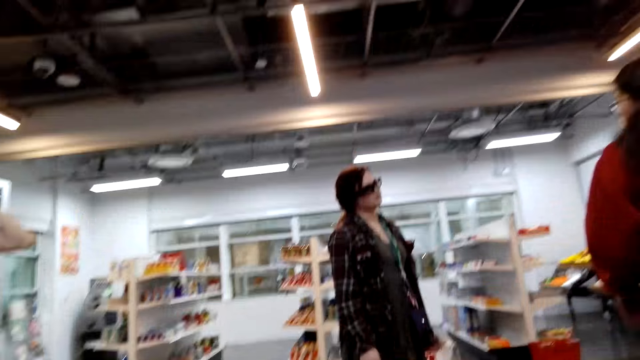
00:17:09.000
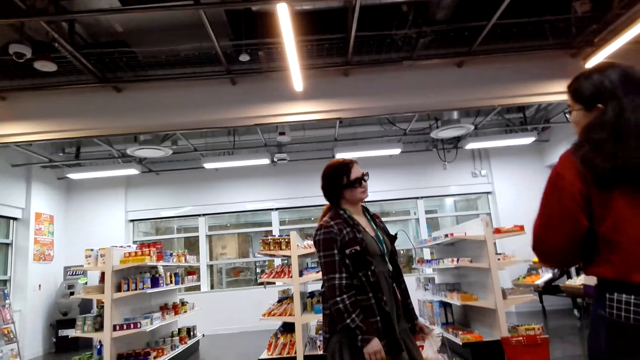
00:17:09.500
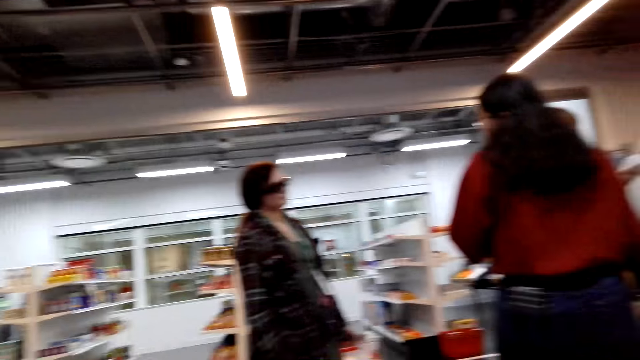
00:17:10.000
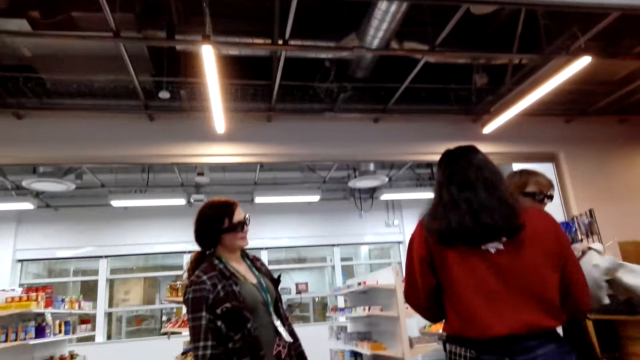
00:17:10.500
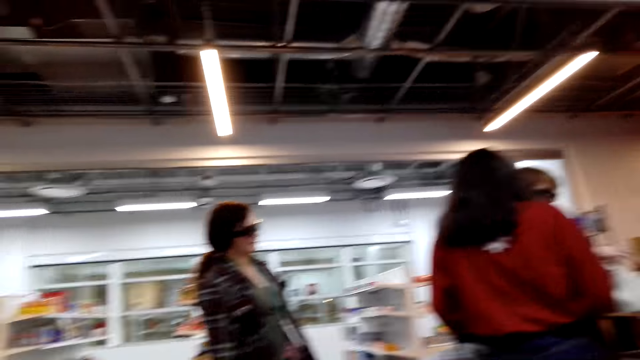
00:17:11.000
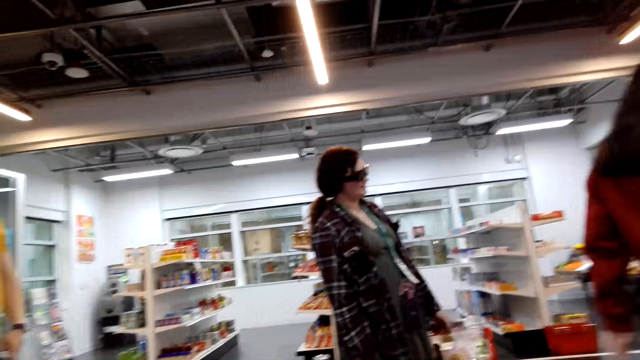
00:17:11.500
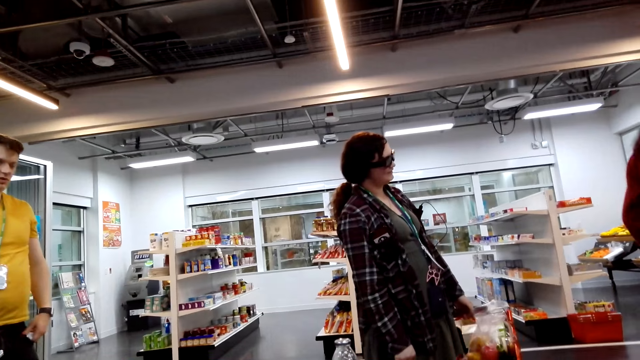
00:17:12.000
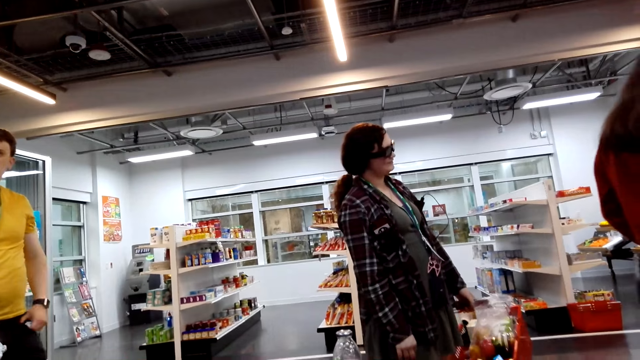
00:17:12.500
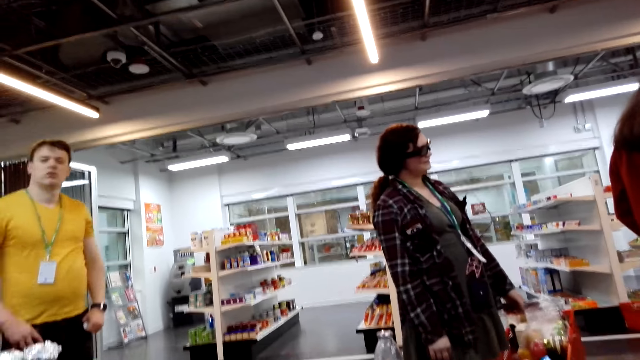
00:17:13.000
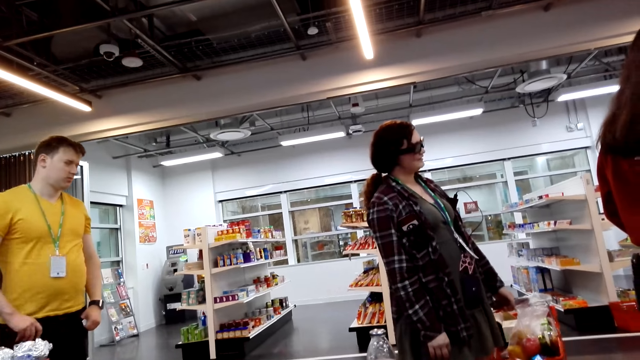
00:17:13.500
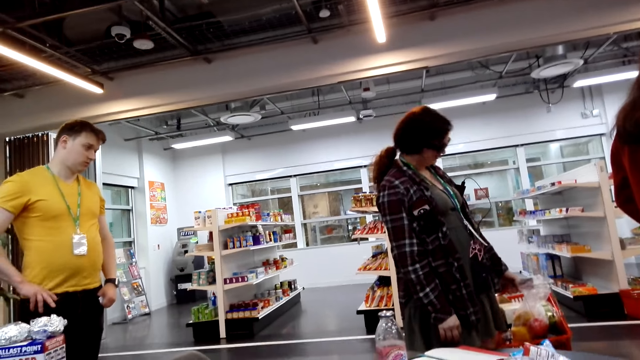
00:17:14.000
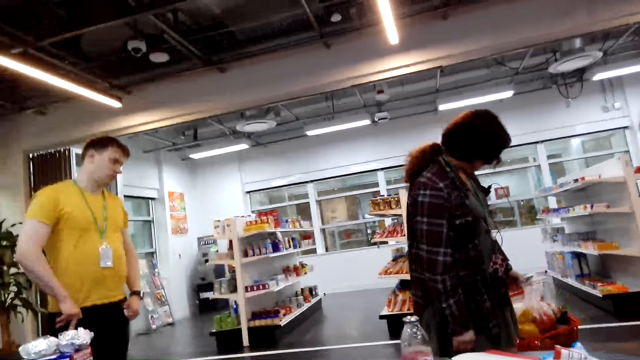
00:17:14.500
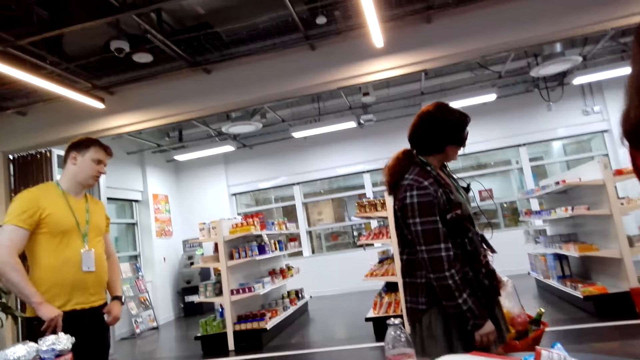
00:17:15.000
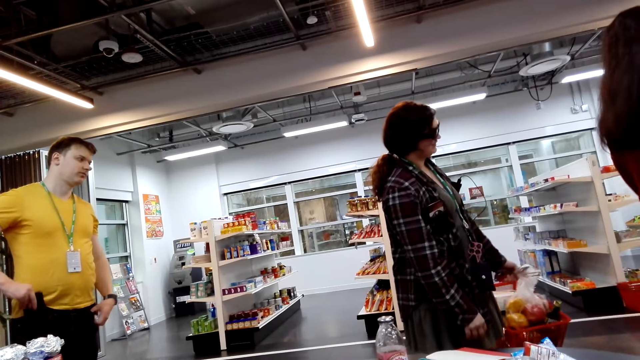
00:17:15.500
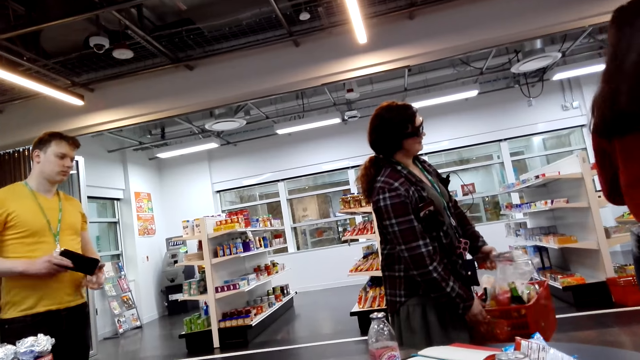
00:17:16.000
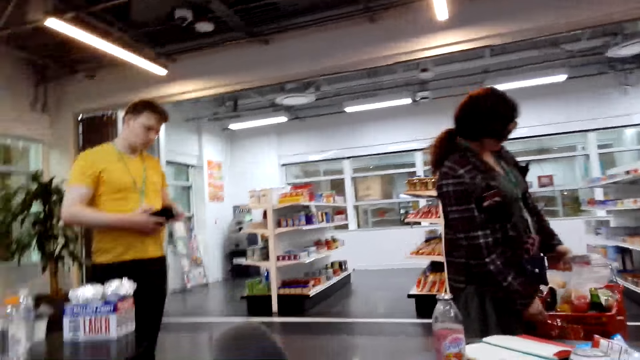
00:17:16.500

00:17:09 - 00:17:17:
The camera wearer looks around.

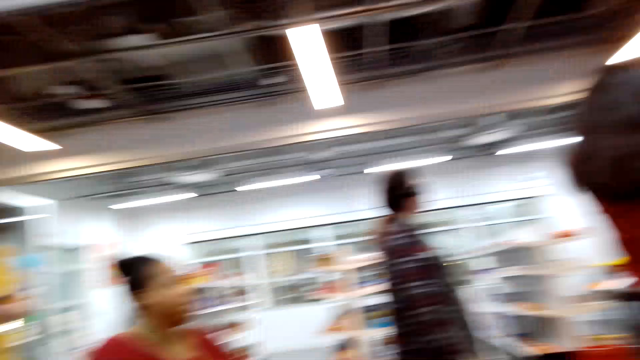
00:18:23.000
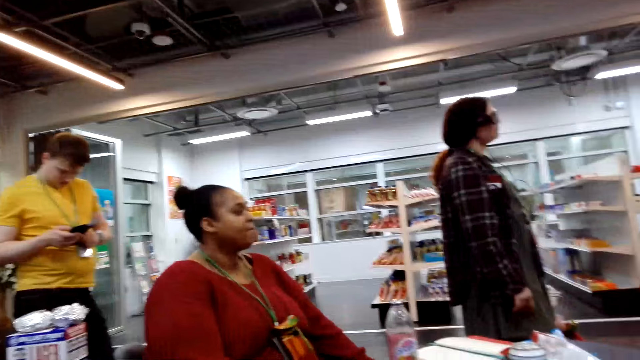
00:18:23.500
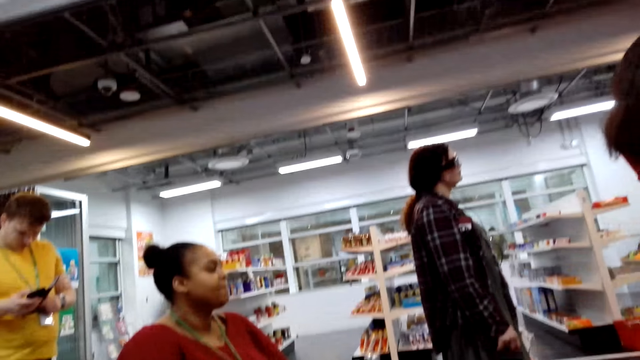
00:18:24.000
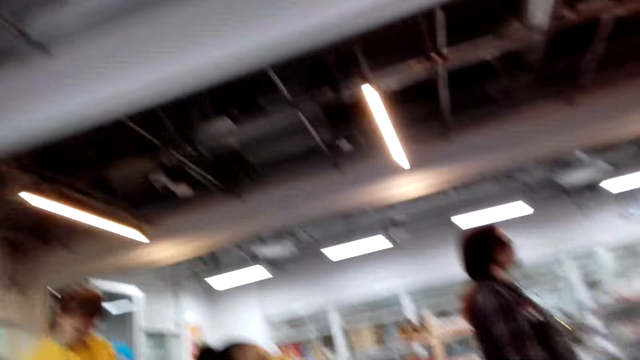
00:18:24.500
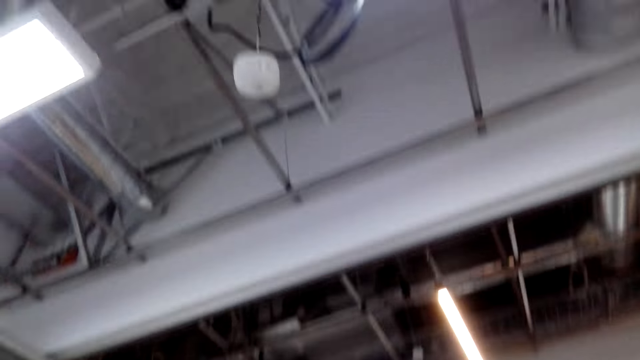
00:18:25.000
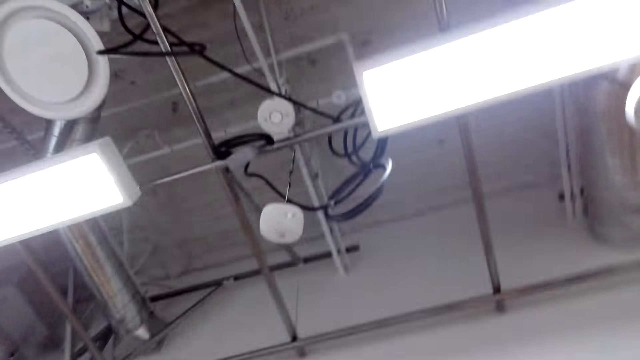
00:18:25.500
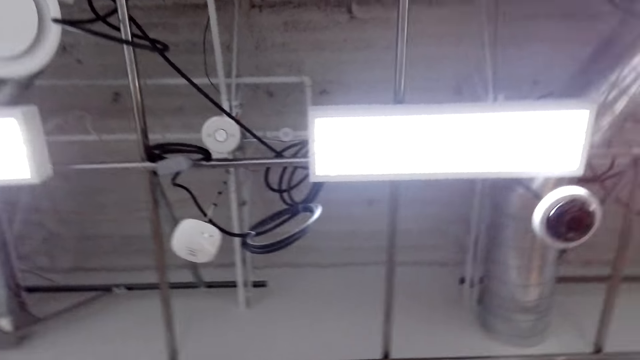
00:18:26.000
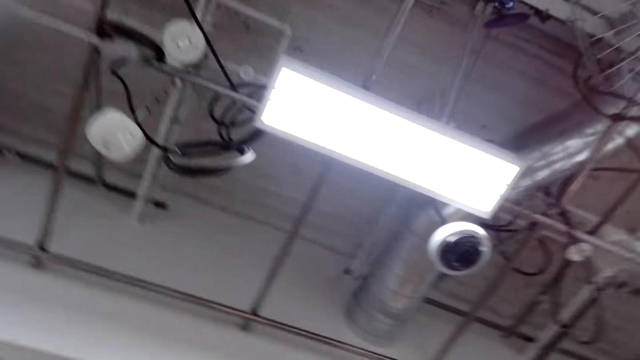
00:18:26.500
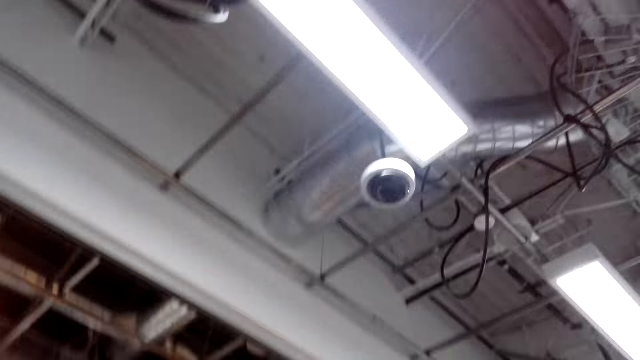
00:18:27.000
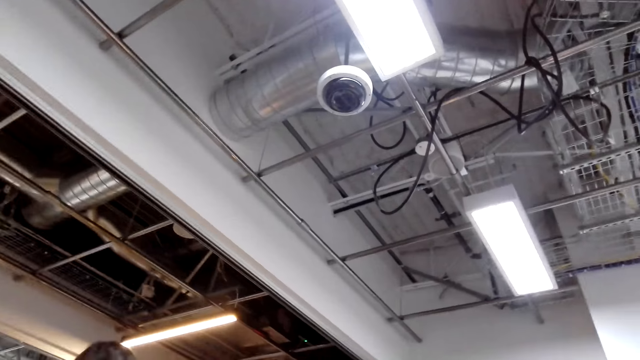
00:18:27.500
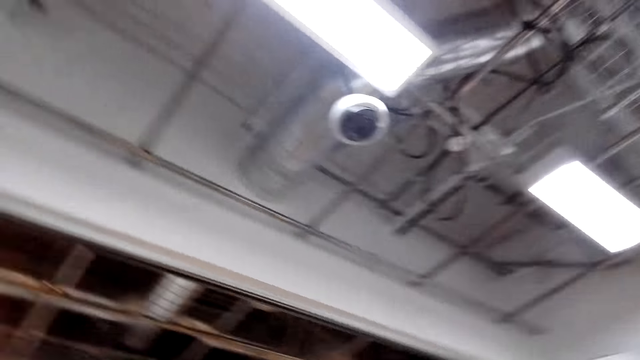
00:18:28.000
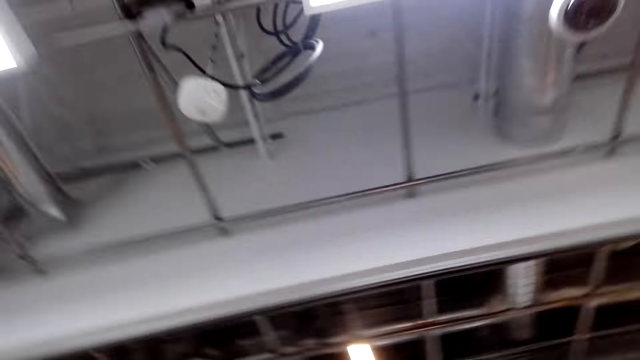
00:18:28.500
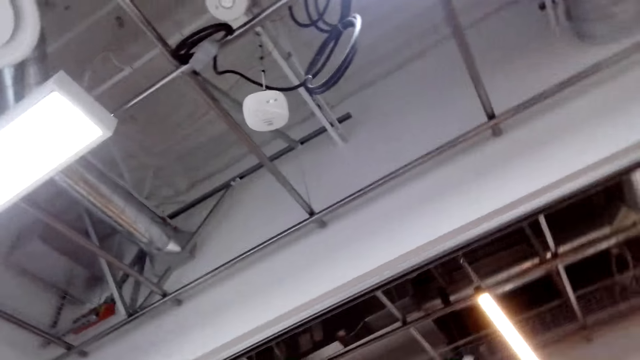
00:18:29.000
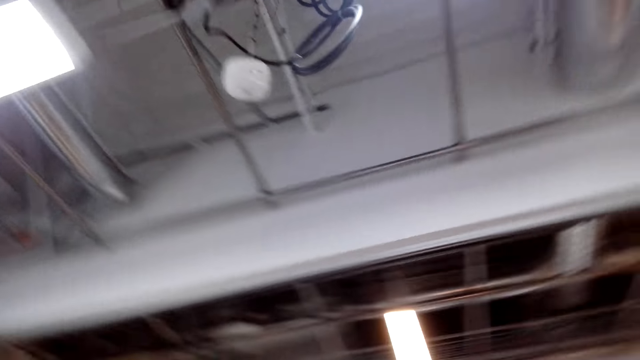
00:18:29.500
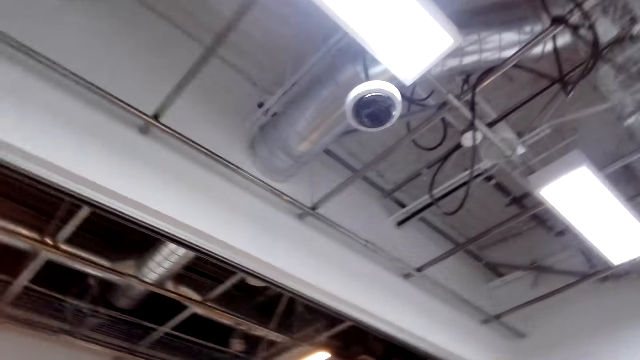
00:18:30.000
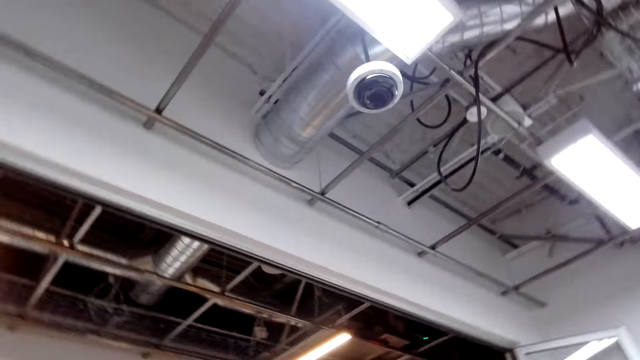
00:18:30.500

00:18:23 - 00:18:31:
The camera wearer looks up at the ceiling.

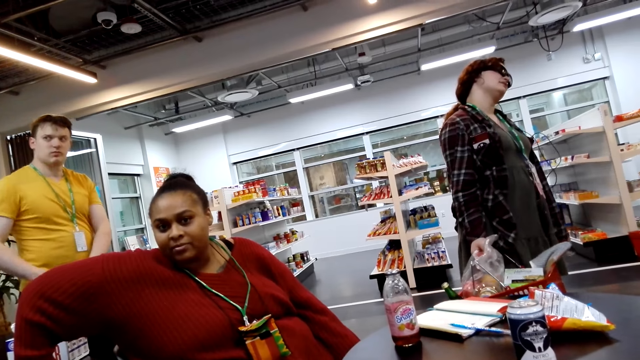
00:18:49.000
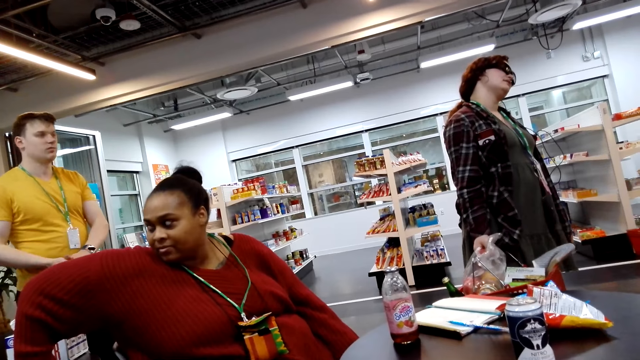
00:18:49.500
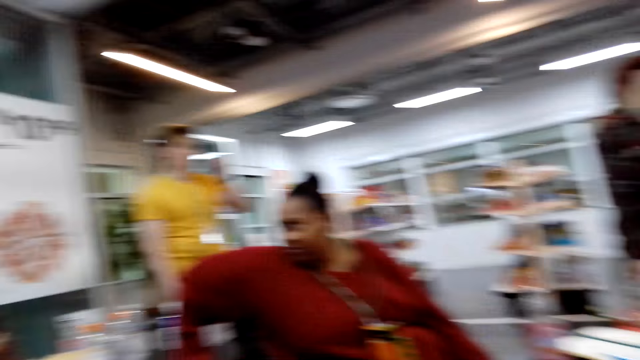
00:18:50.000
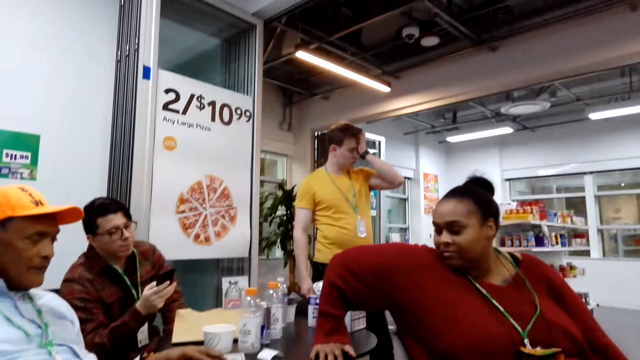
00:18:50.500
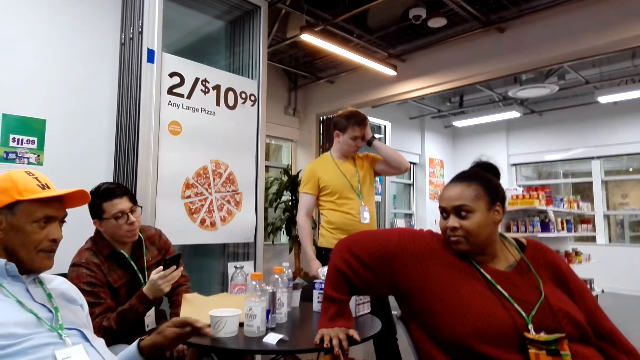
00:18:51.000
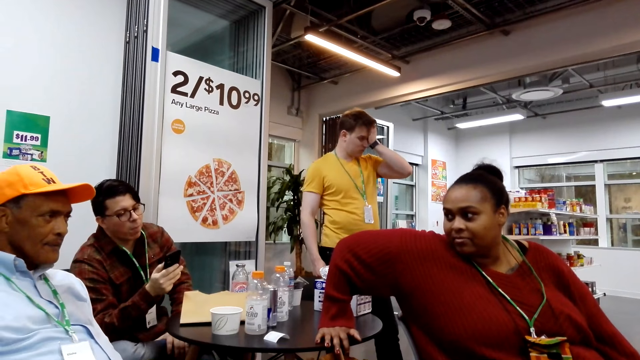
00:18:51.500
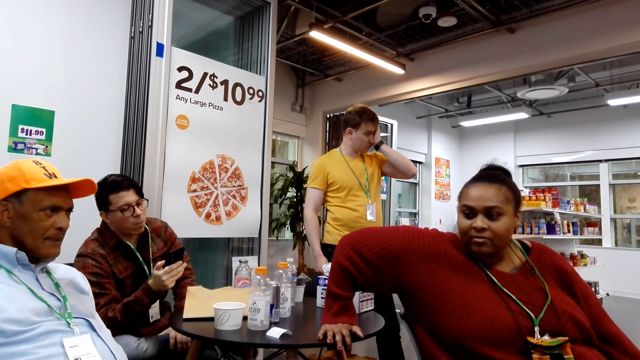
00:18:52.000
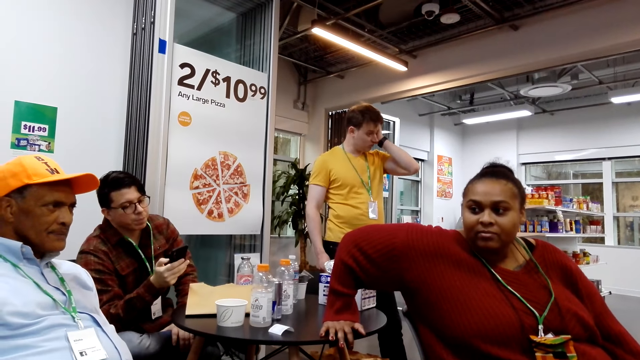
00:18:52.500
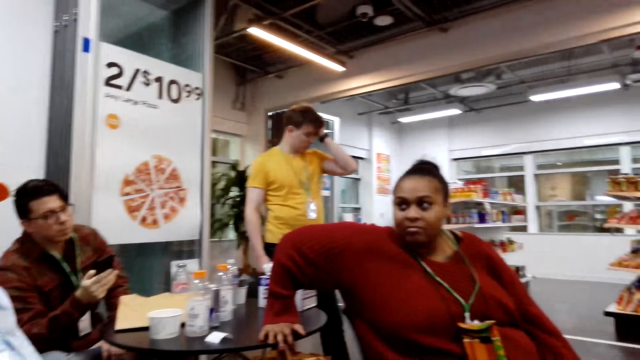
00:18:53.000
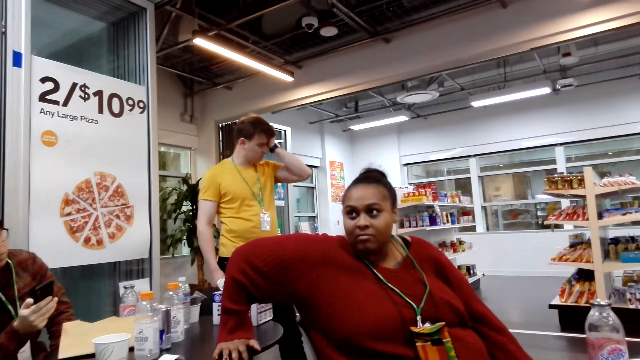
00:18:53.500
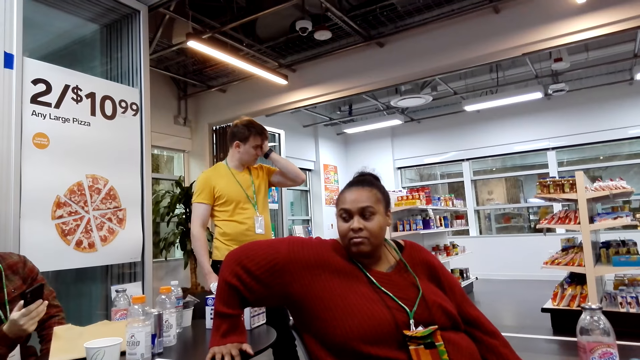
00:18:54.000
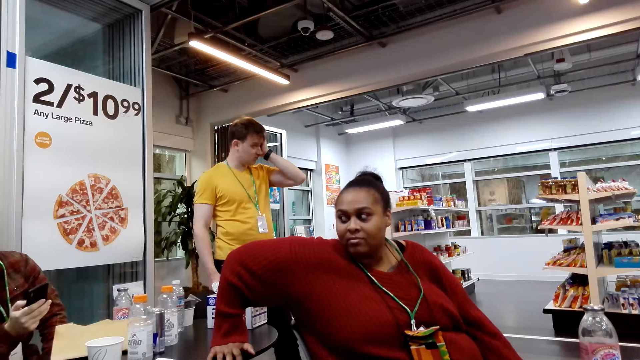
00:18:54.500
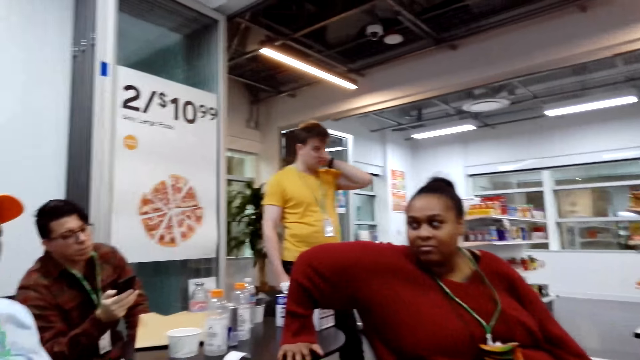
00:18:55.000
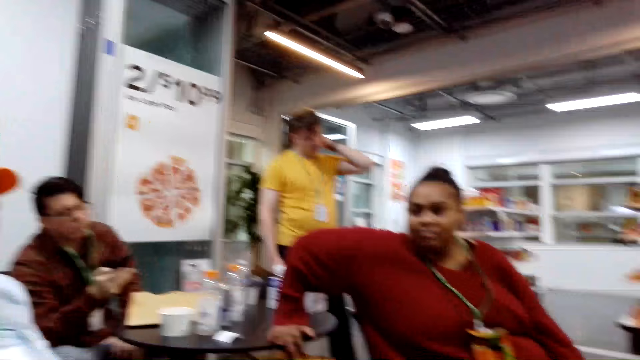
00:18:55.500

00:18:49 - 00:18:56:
The camera wearer looks around. A man talks to a woman.
